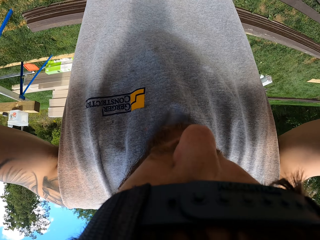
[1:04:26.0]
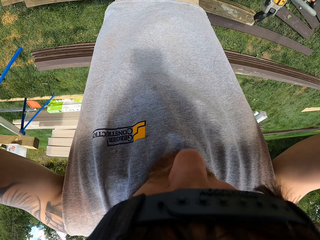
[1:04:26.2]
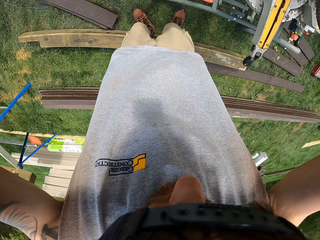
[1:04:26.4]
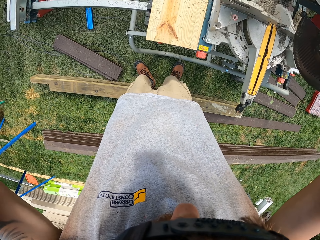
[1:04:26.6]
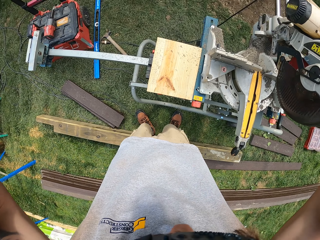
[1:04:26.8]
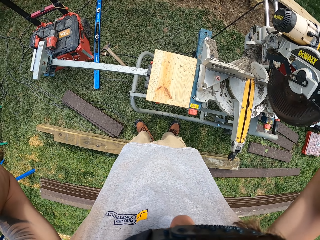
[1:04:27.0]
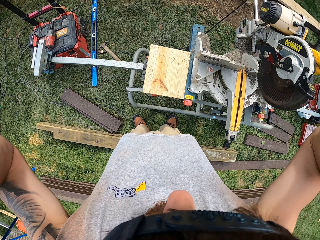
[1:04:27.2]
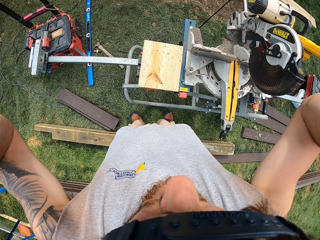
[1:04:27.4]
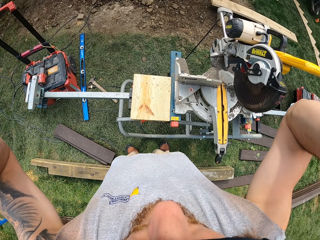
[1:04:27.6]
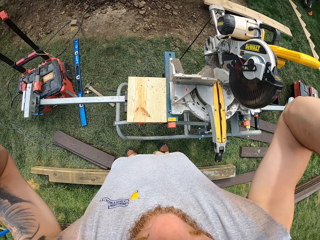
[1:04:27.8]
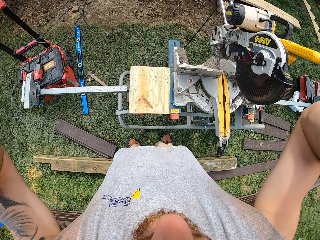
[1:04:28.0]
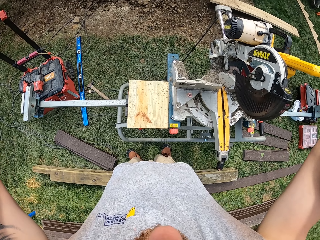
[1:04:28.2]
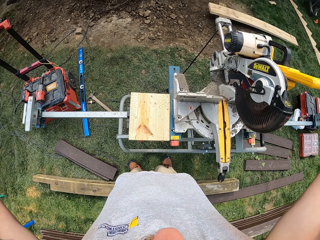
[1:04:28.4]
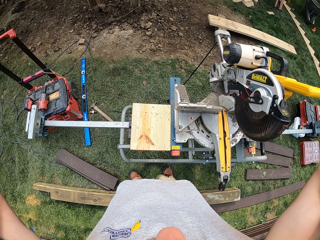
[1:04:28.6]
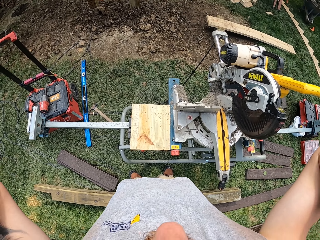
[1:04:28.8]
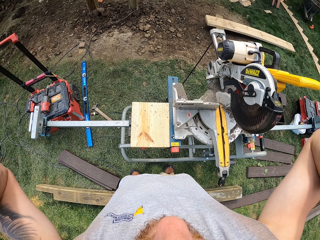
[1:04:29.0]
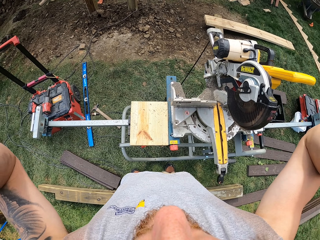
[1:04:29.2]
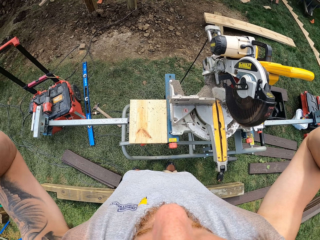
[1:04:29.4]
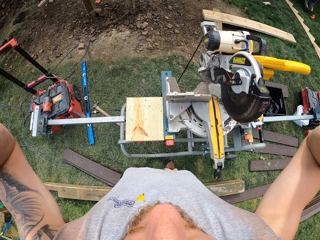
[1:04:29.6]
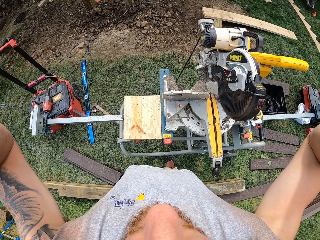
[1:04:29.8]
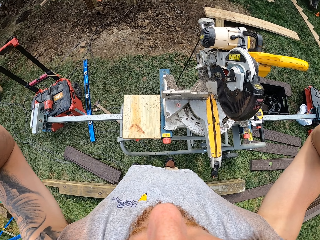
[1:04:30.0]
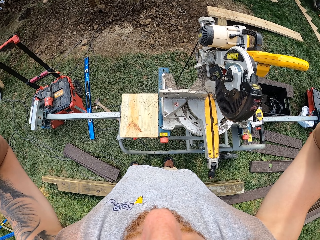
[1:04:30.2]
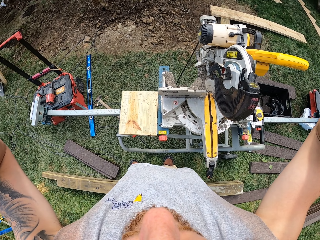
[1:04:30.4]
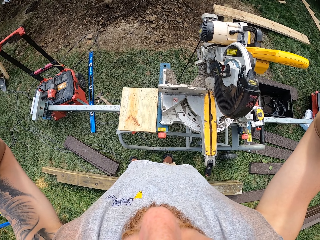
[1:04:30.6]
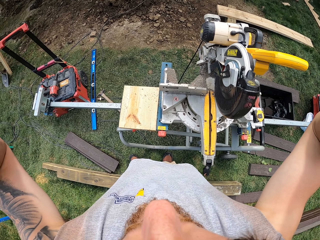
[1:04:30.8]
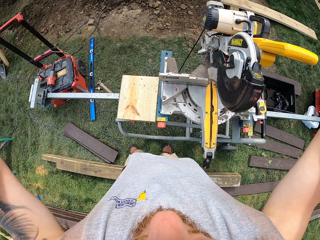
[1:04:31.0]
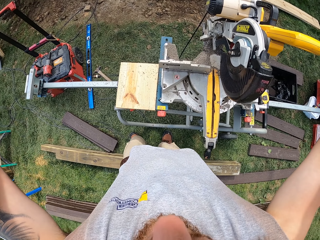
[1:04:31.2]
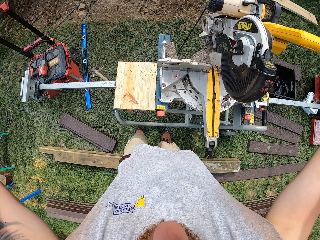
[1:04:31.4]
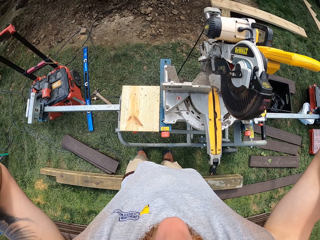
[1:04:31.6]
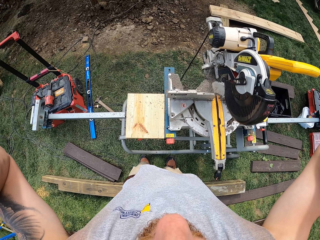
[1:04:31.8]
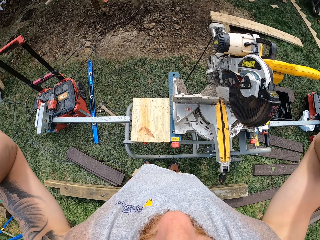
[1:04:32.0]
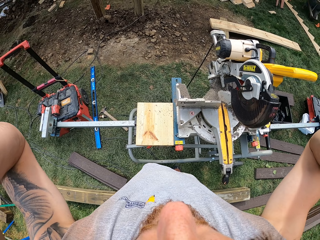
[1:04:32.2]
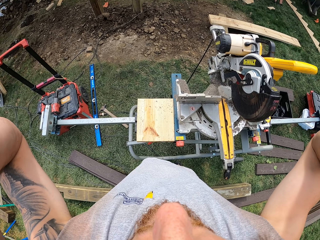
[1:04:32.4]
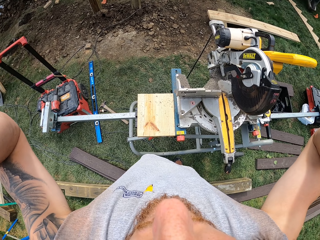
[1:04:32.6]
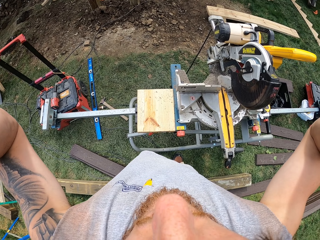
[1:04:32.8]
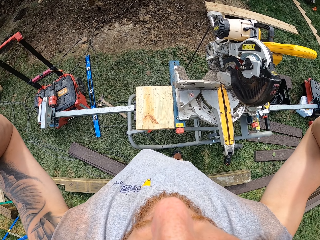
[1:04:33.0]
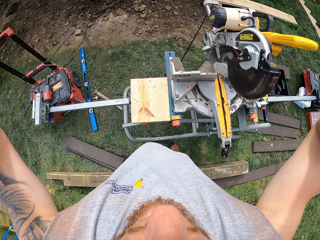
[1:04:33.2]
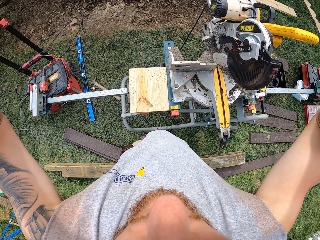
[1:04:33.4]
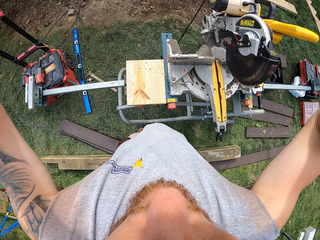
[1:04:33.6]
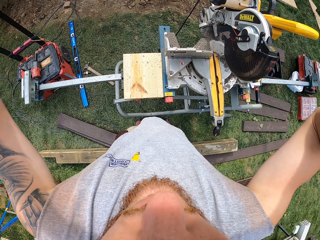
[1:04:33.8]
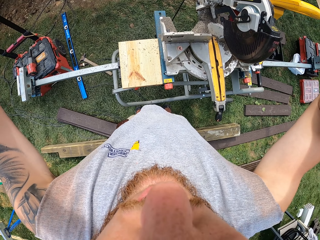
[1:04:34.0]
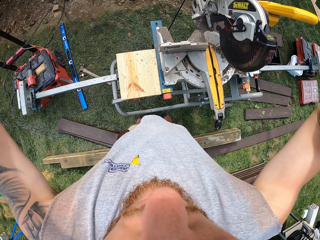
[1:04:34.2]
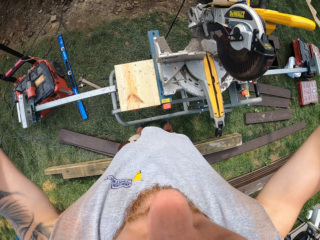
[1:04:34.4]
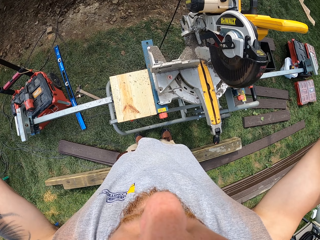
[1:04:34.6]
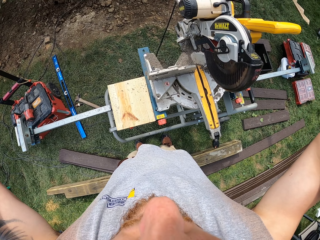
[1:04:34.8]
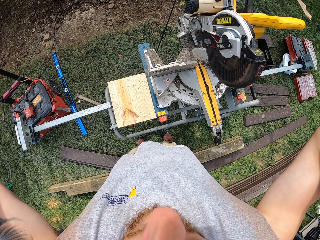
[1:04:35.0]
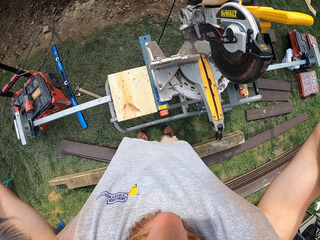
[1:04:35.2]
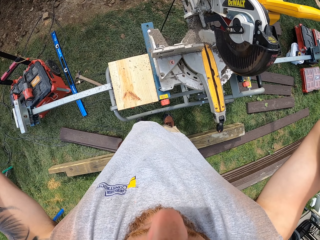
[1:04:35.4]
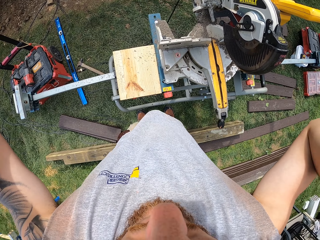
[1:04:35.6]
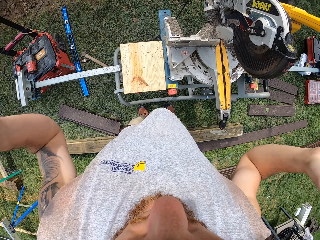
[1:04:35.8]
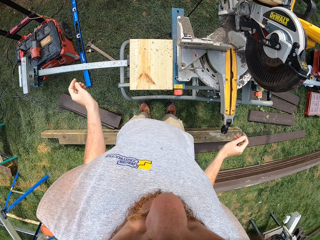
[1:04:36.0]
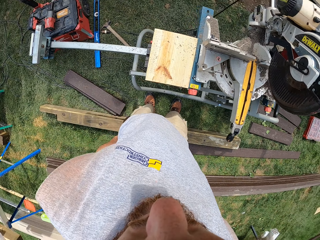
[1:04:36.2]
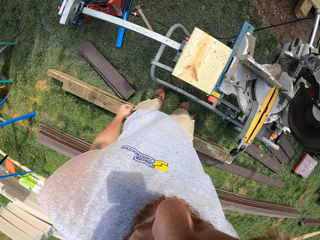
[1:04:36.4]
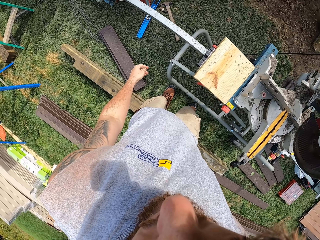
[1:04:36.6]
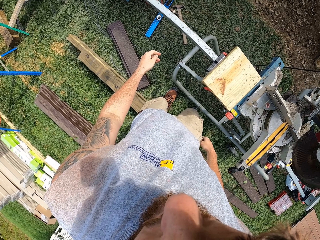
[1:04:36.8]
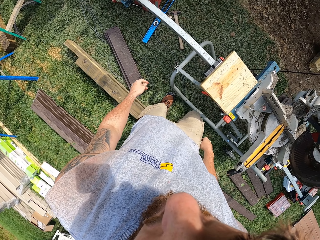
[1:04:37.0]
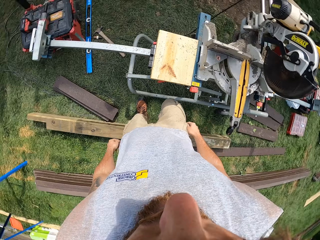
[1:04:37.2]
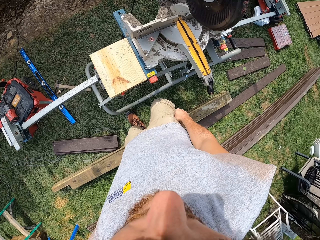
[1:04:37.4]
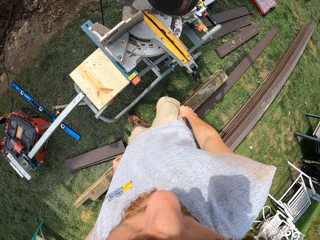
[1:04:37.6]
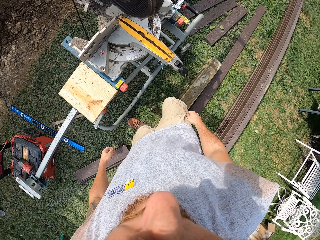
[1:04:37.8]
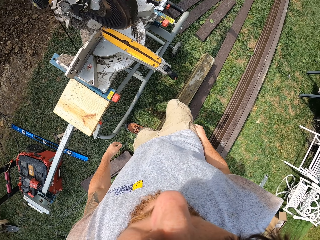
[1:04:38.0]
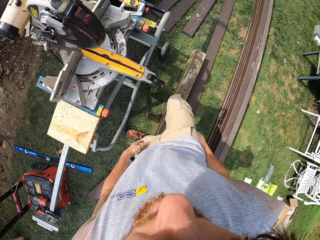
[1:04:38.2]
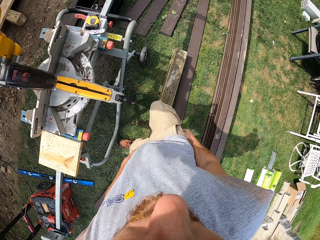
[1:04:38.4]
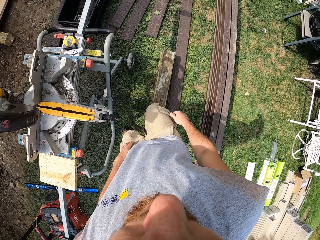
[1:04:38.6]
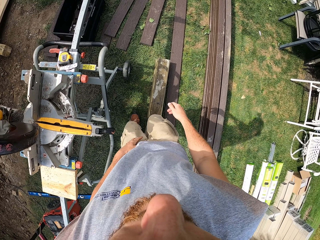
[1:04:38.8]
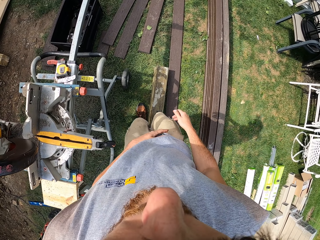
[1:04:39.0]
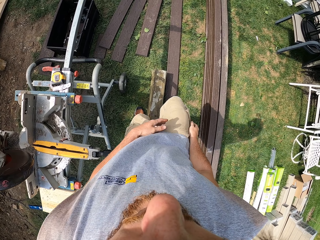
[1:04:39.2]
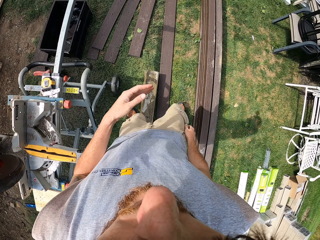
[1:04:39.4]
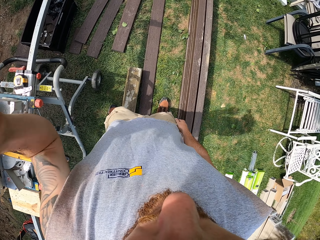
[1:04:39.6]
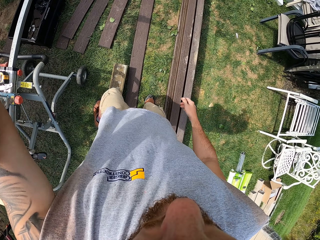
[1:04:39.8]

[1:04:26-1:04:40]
The camera wearer adjusts the camera on the head. He removes the hands from the camera and lowers his hands. He touches the body. He looks around.

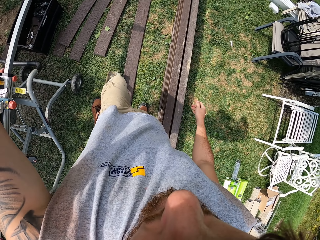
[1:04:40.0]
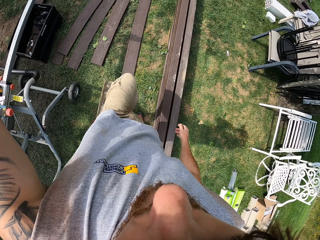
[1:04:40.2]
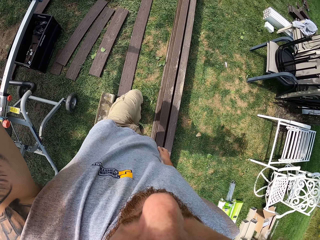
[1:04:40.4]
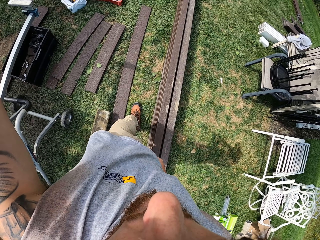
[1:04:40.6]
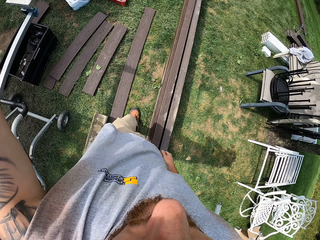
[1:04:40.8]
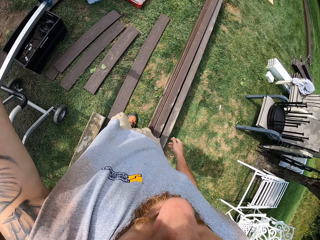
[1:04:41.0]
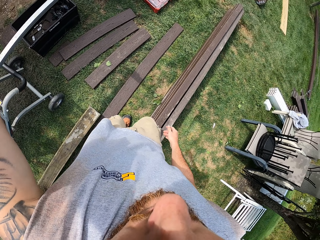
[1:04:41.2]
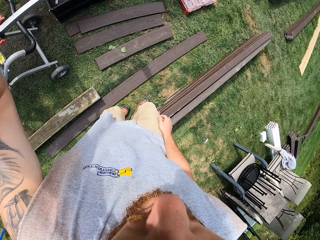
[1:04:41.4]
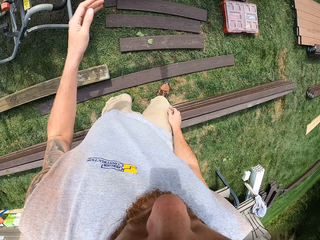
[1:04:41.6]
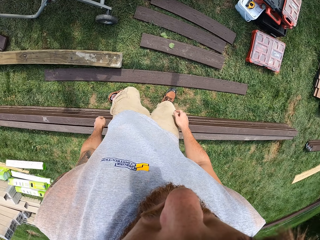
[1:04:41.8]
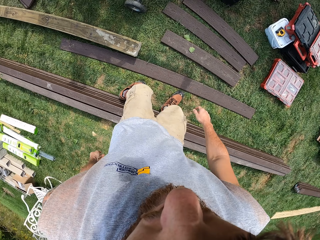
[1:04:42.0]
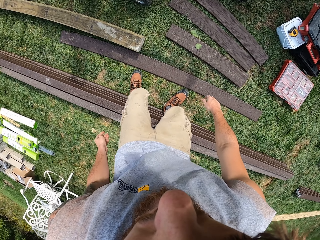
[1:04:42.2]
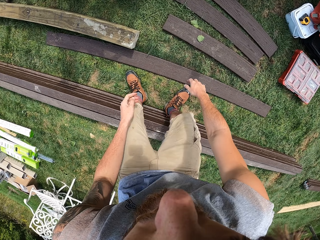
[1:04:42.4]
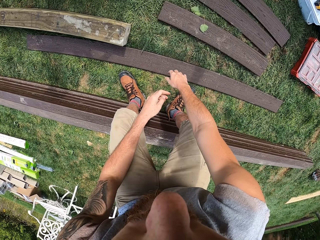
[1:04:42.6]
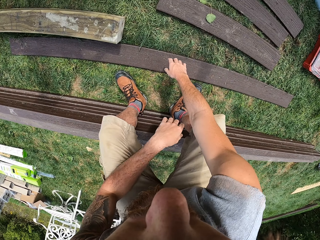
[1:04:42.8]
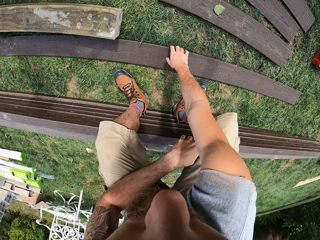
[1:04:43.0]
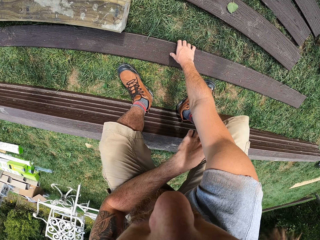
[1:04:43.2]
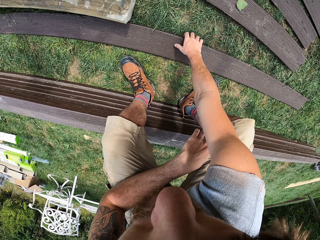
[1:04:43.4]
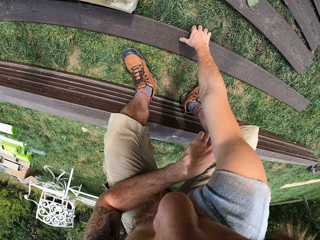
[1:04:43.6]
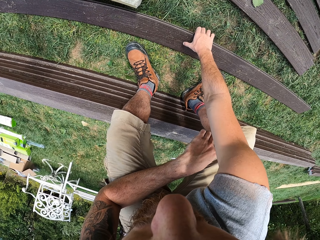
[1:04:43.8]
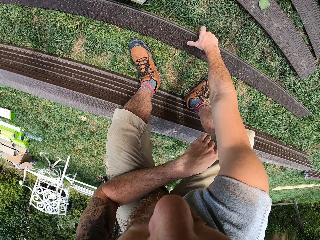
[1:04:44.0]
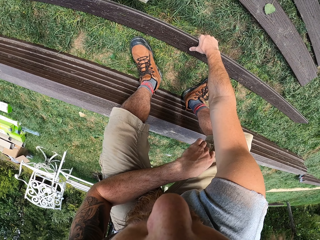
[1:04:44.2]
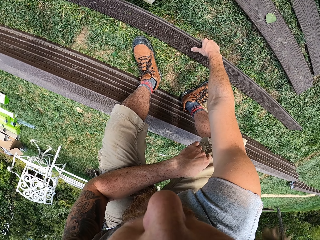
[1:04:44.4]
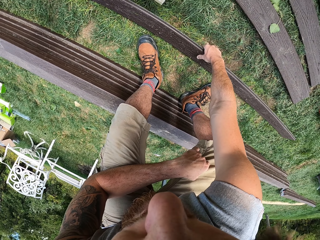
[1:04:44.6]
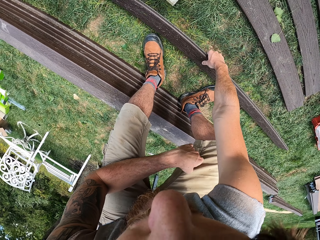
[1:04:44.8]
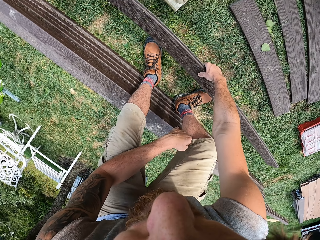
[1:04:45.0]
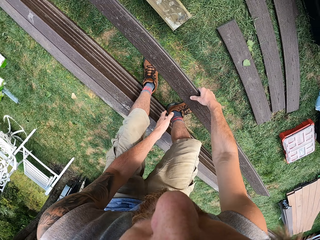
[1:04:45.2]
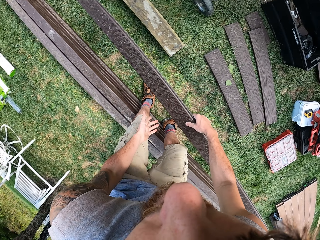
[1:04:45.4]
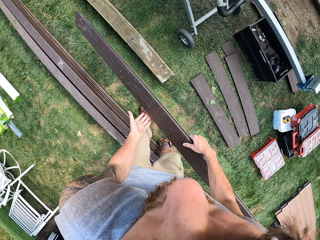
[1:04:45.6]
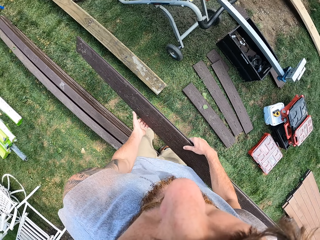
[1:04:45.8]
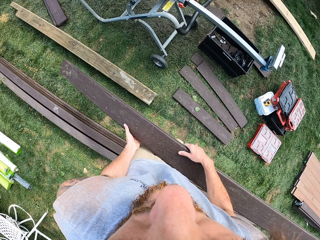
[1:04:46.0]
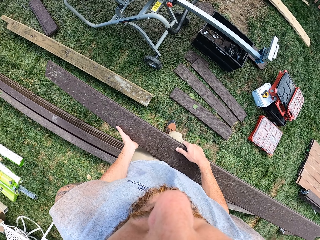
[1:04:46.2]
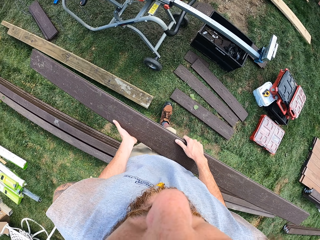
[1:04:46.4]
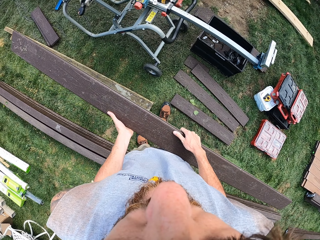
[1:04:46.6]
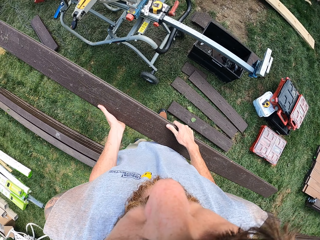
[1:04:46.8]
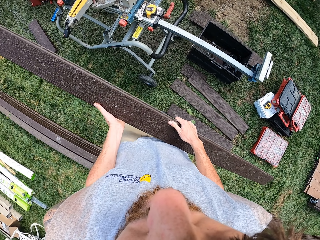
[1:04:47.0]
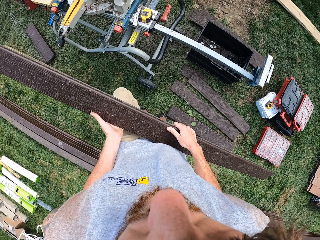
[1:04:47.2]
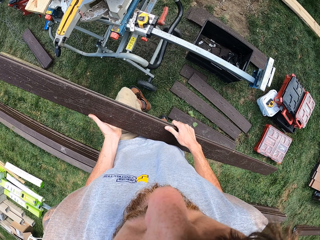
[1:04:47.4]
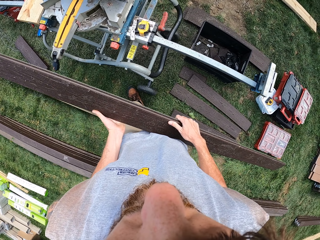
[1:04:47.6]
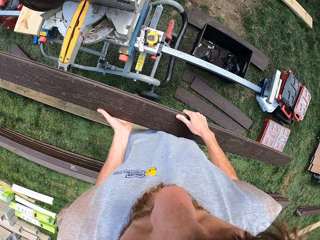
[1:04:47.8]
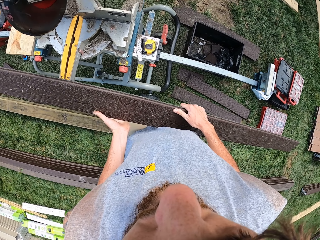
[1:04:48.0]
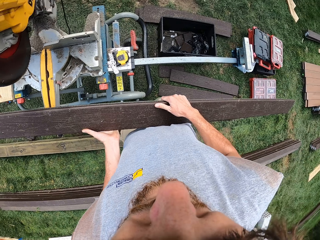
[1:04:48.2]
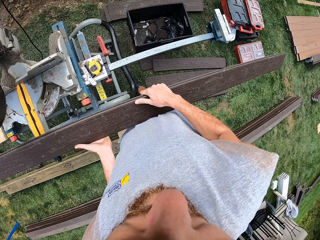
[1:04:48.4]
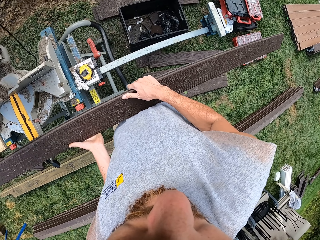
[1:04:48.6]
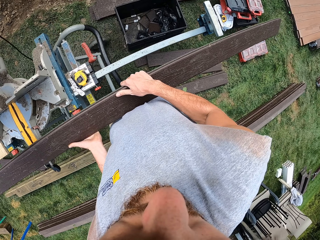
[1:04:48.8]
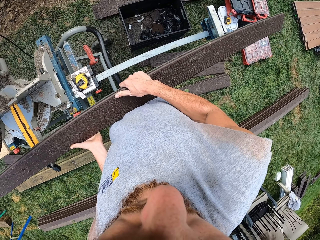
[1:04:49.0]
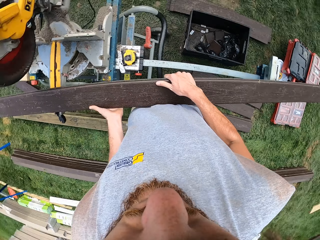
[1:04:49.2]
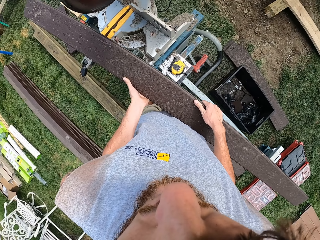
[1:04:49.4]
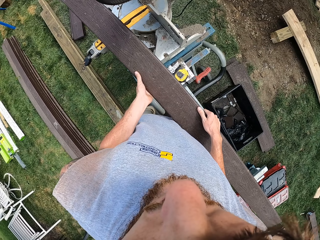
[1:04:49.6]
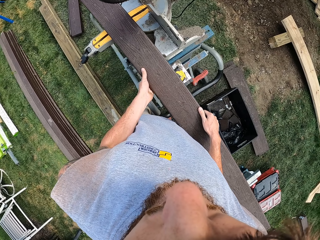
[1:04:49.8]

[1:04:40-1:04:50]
The camera wearer touches the camera. They lower the hand. They walk around. They pick up a piece of wood. They hold the wood with both hands. They walk to the saw.
